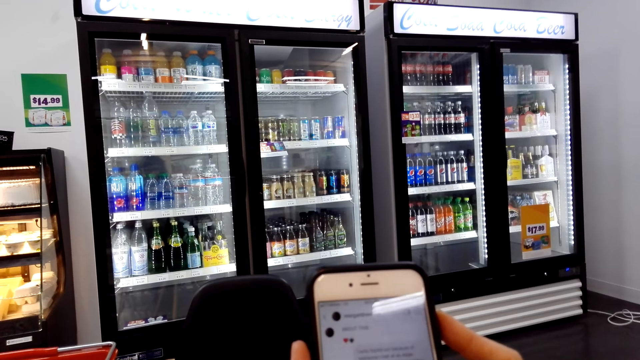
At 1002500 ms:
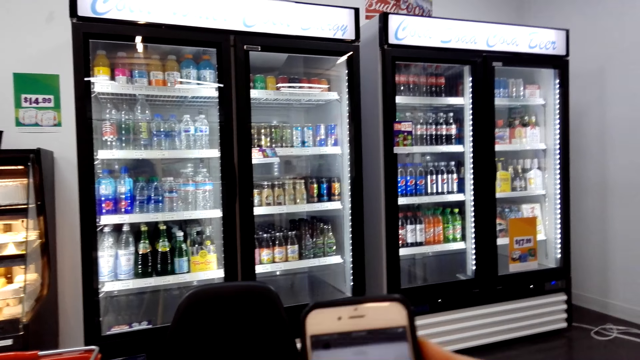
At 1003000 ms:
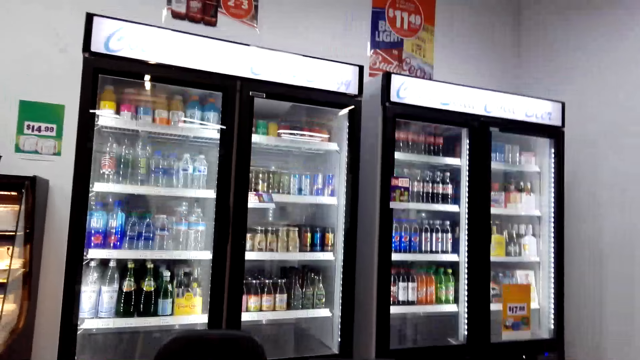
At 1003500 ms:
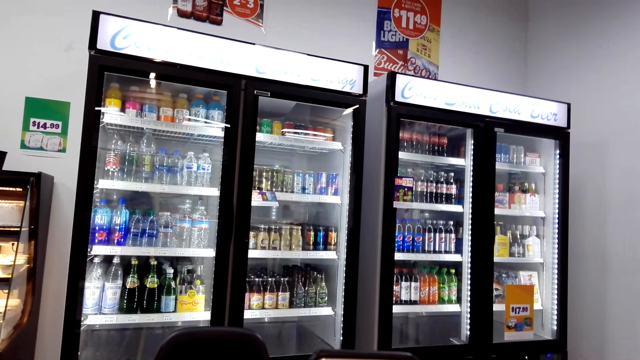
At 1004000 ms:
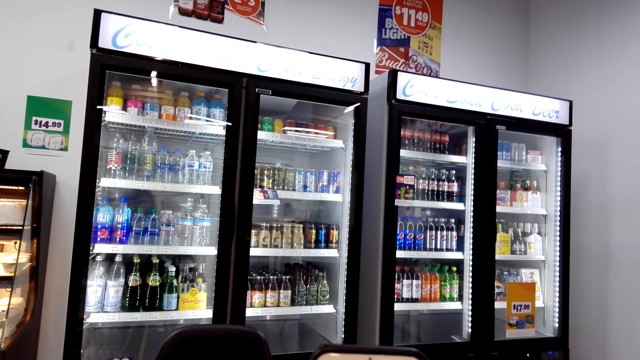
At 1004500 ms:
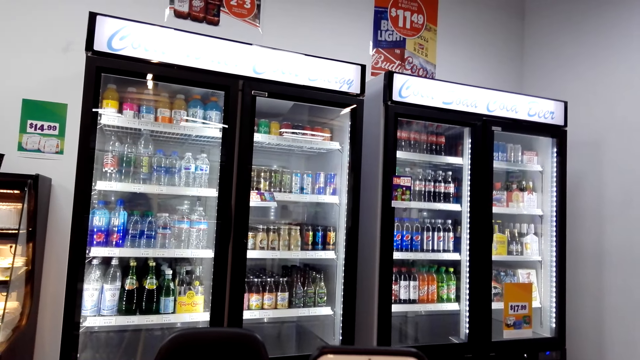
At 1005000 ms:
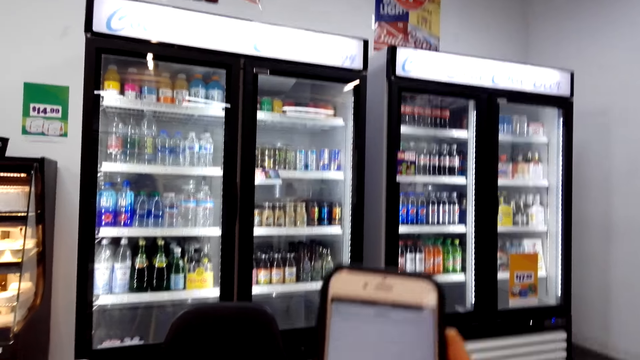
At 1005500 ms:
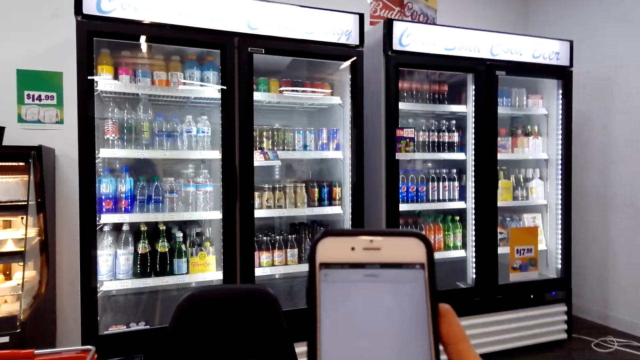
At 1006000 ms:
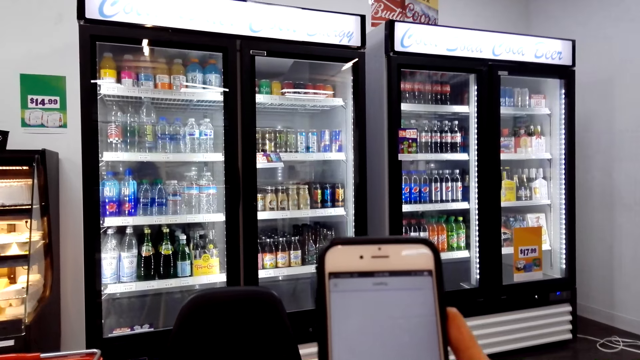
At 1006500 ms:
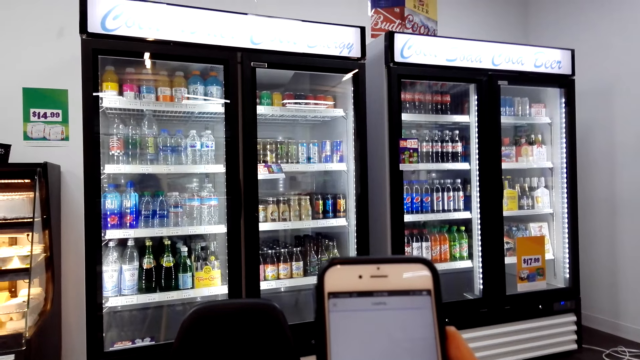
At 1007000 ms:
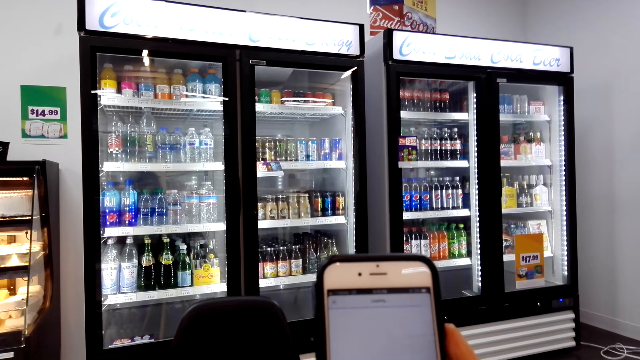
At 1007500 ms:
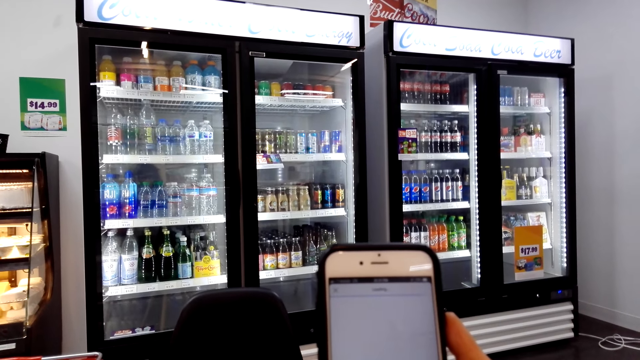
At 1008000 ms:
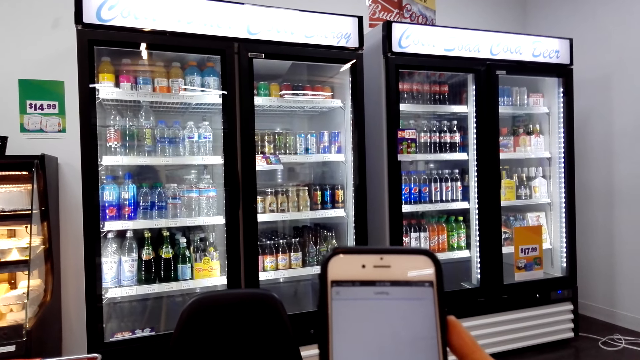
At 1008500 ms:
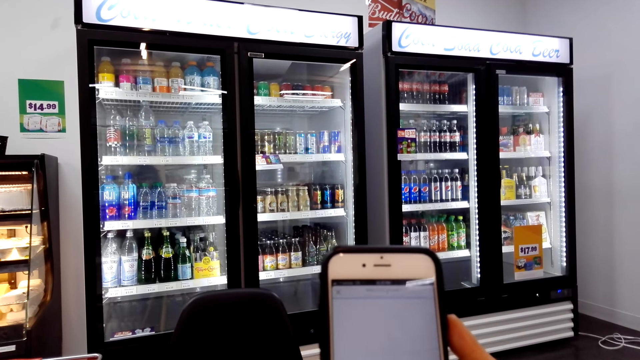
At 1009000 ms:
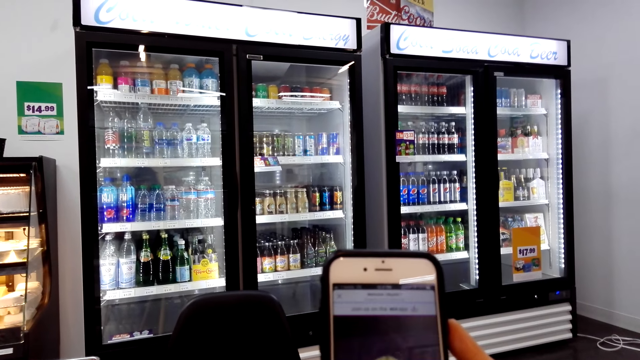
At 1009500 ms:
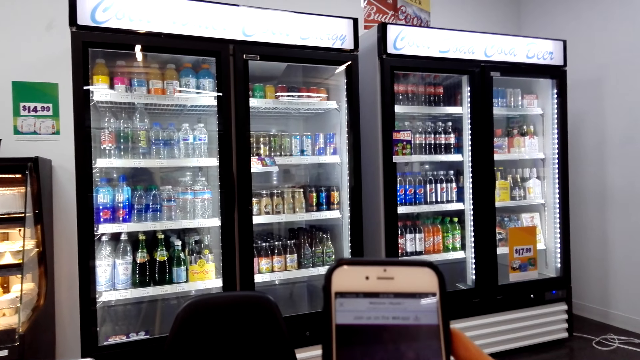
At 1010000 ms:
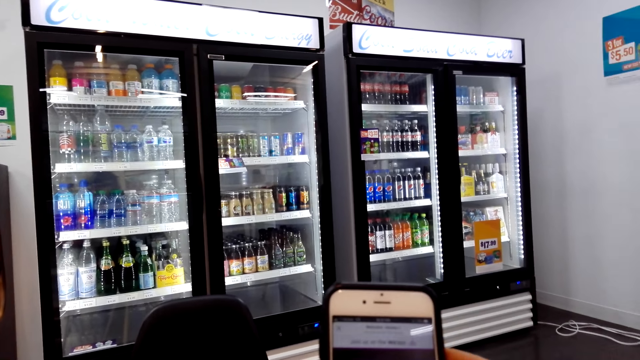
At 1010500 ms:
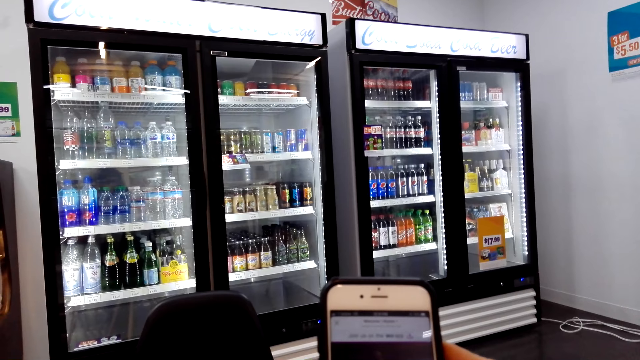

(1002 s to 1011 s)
The camera wearer stares at the supermarket fridge. They scroll the phone.

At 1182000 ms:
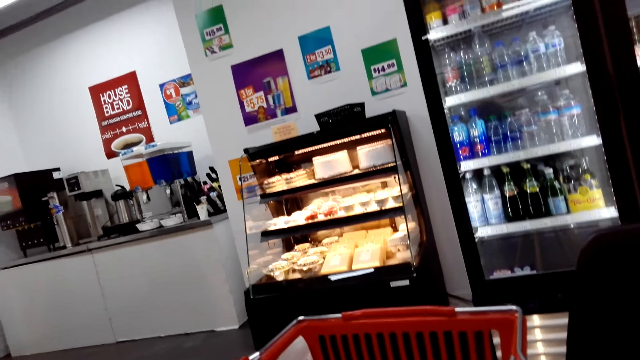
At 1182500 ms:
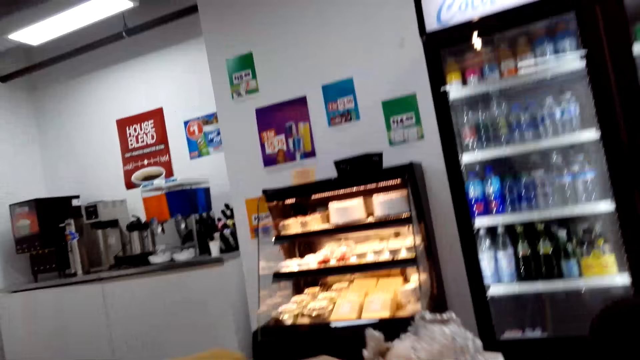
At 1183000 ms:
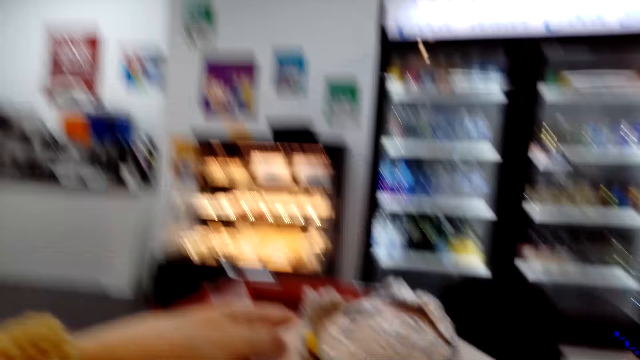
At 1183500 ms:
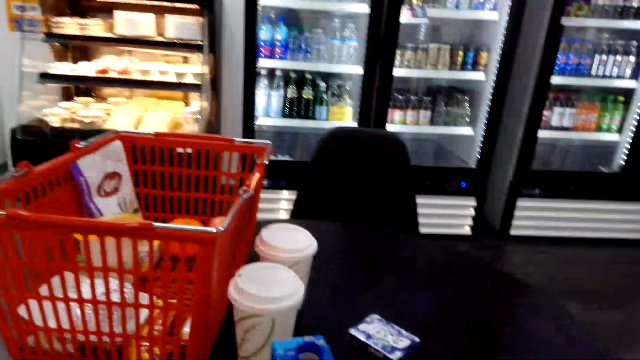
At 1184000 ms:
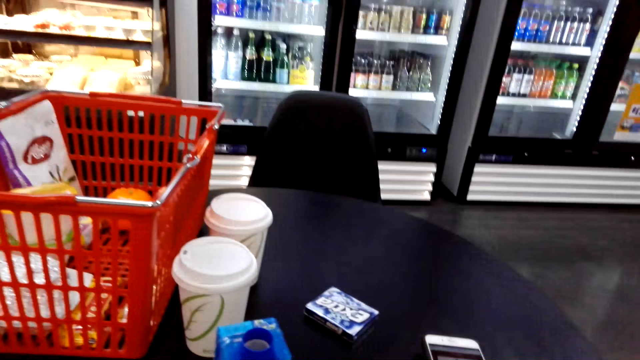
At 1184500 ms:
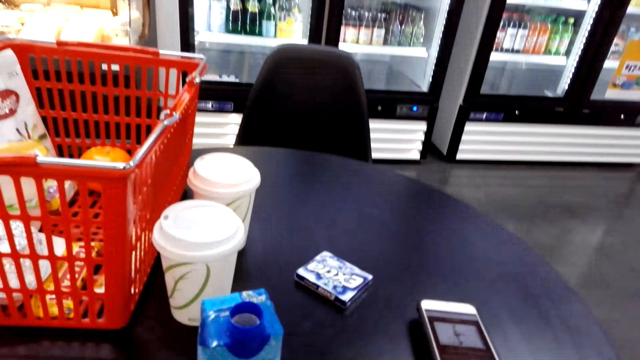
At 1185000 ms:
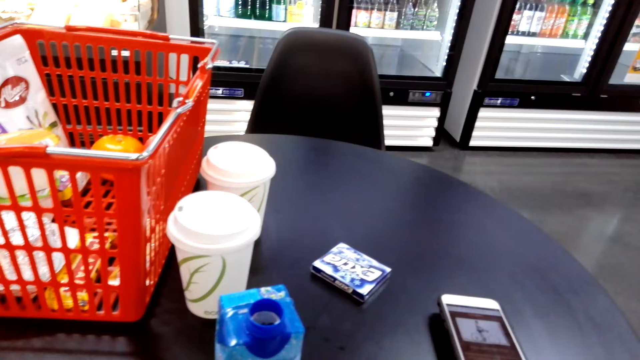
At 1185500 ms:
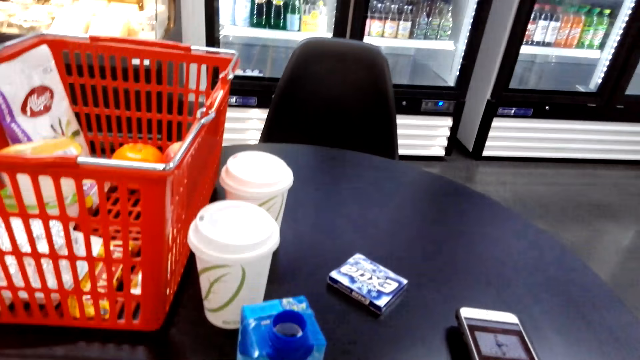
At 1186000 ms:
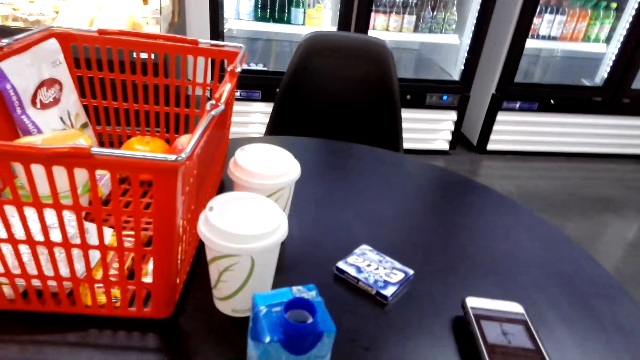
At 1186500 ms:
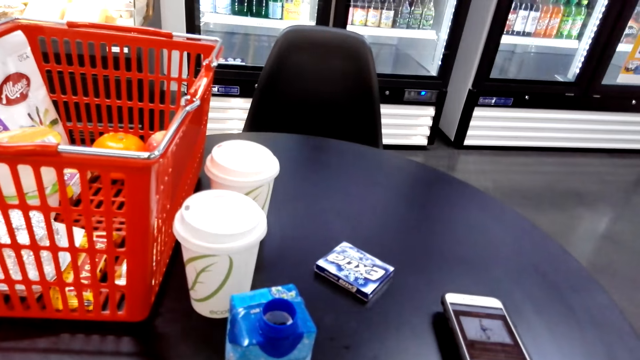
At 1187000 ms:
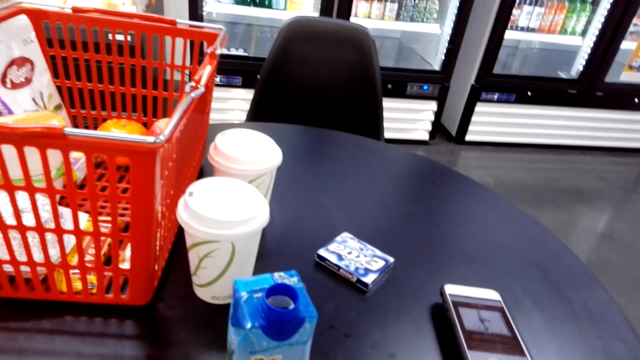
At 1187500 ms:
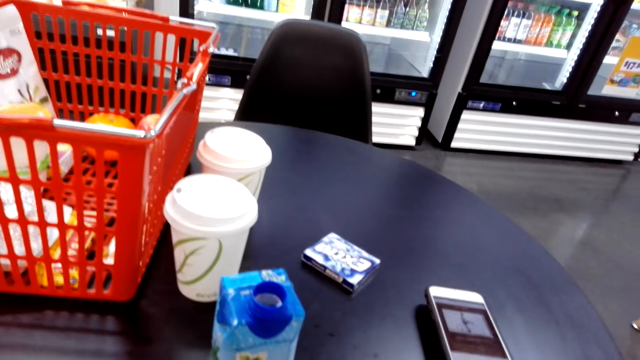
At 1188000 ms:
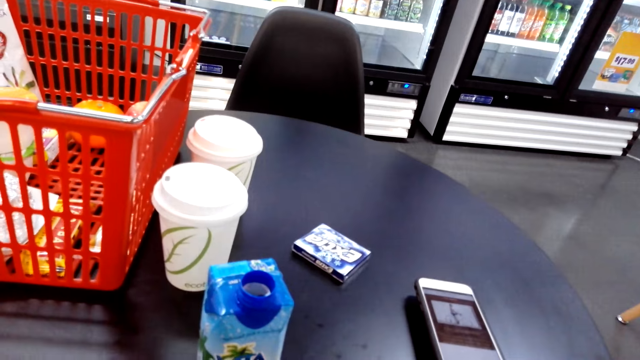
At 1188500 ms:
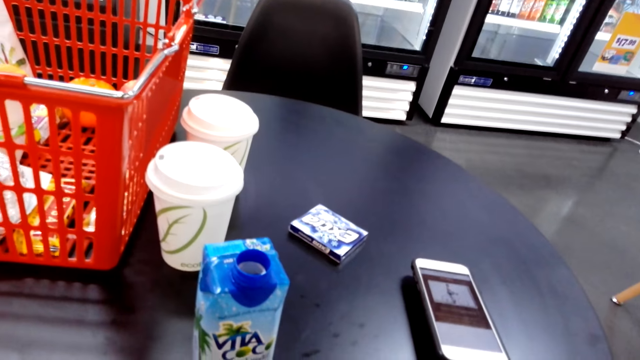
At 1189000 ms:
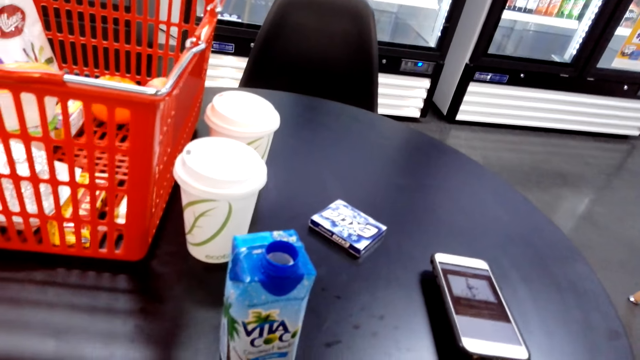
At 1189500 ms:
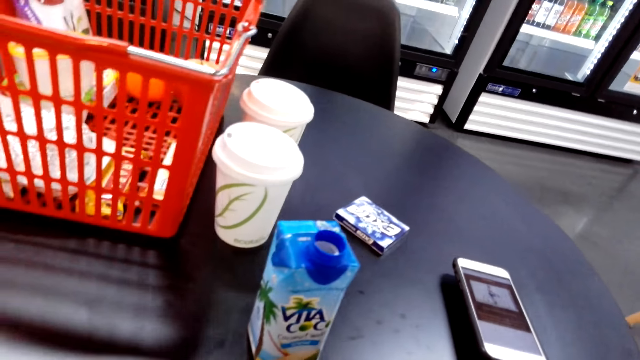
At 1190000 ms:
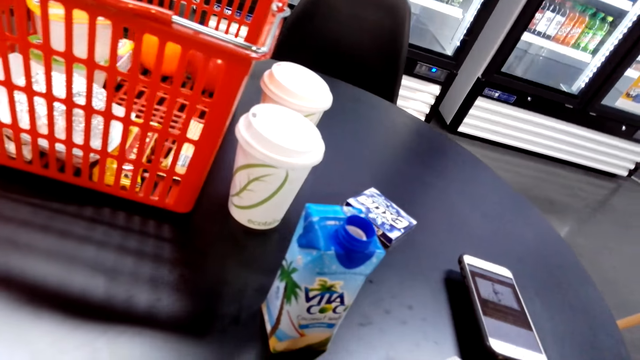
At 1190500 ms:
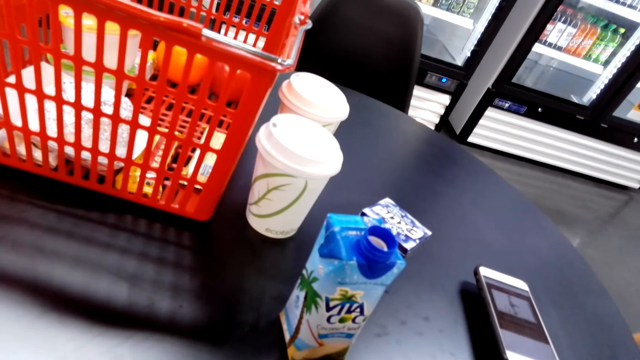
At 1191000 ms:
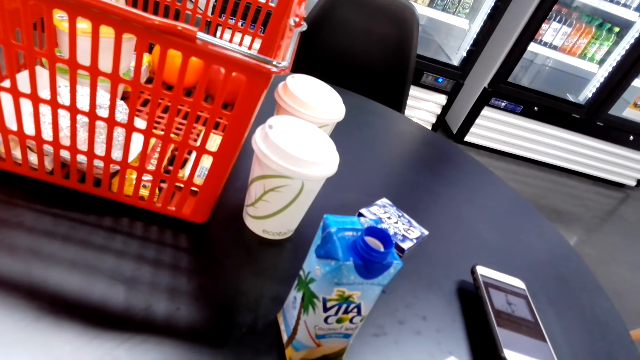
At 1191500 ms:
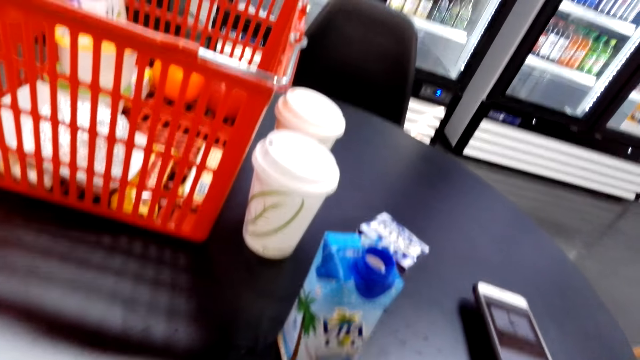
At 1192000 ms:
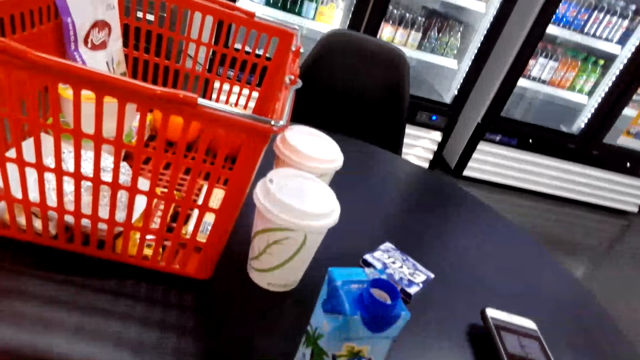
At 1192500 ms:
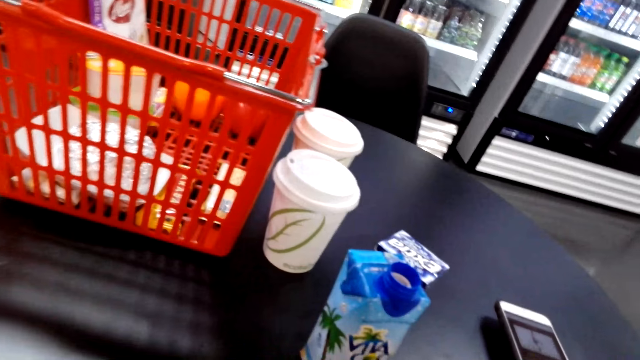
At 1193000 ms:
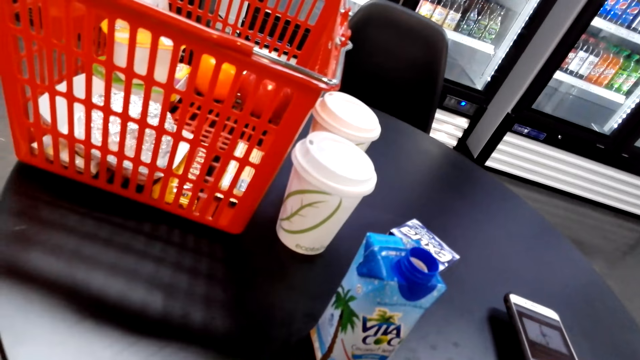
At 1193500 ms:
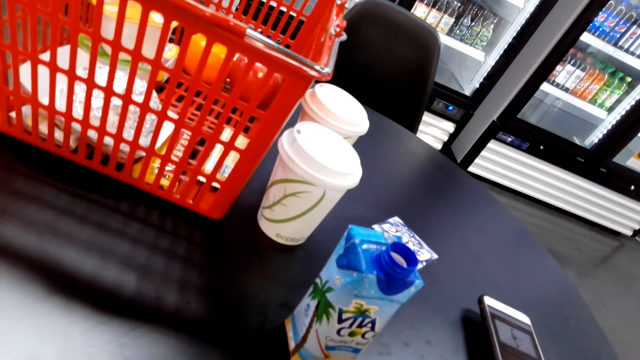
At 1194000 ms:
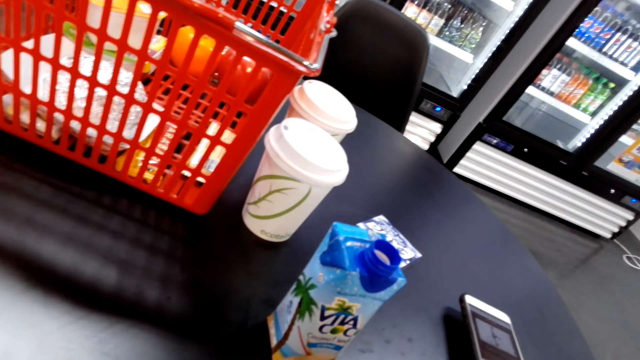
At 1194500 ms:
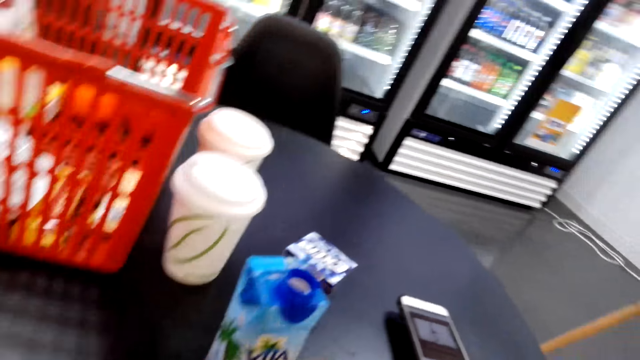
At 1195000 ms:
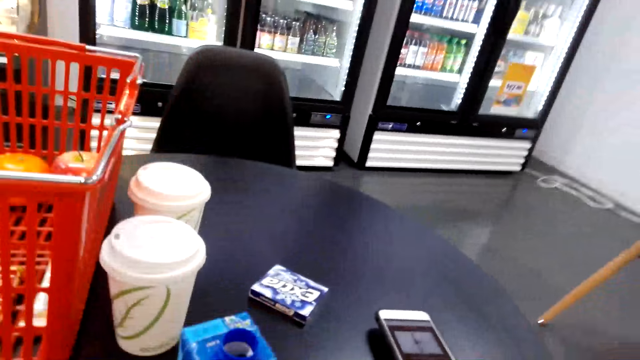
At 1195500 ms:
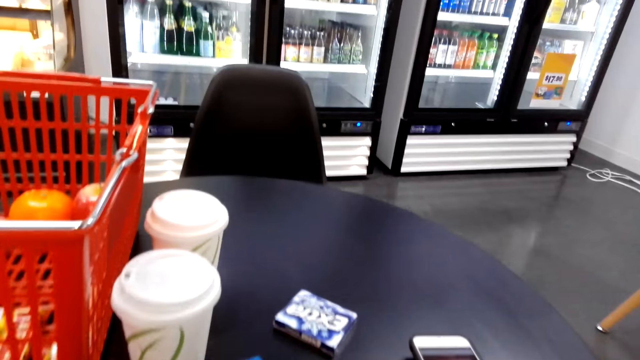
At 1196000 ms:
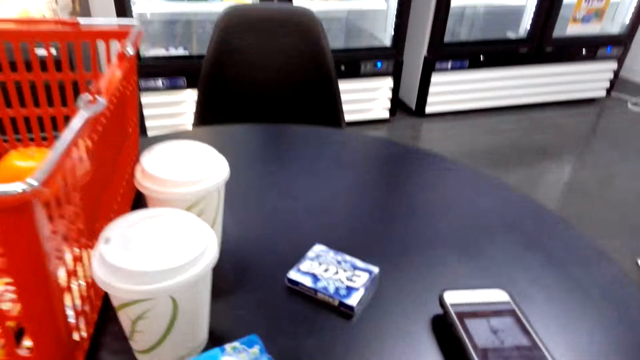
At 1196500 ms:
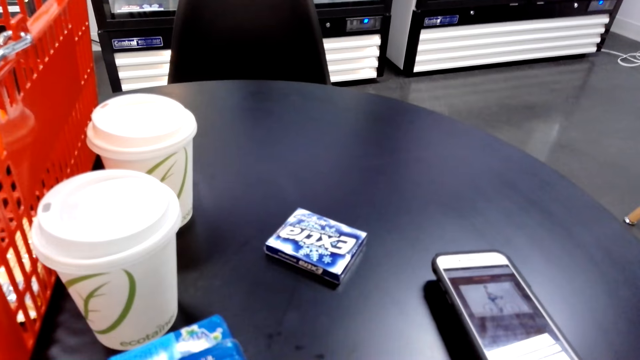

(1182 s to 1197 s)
The camera wearer picks a hot dog from the tray.
